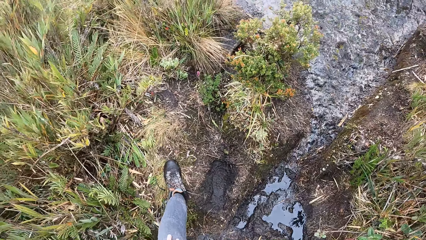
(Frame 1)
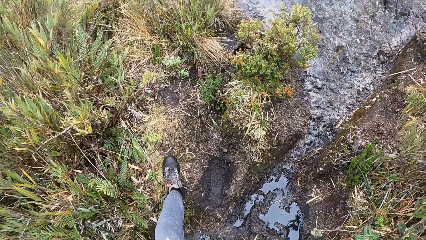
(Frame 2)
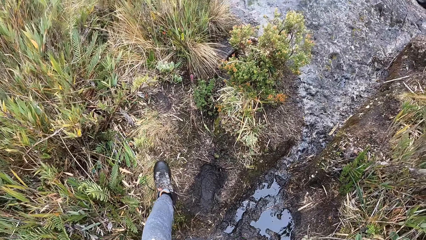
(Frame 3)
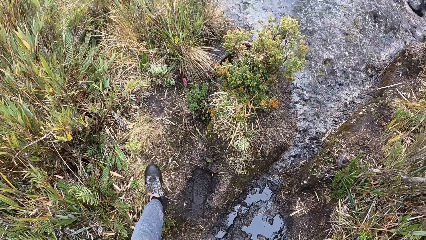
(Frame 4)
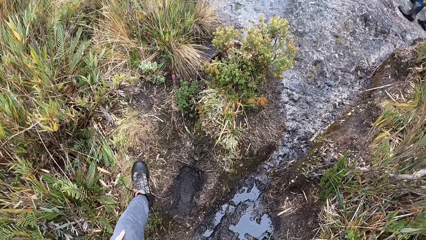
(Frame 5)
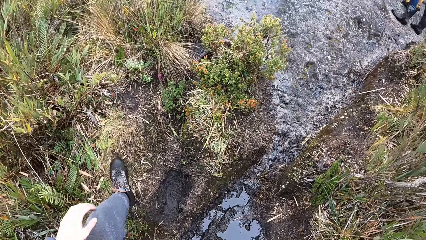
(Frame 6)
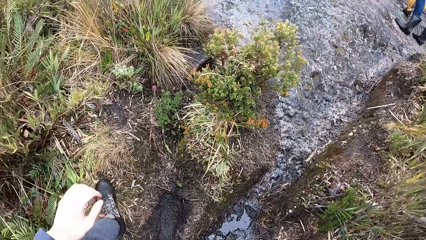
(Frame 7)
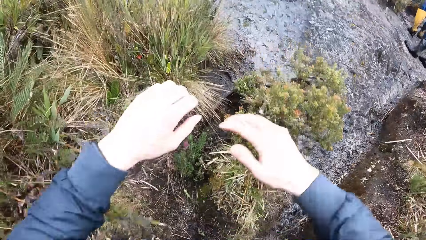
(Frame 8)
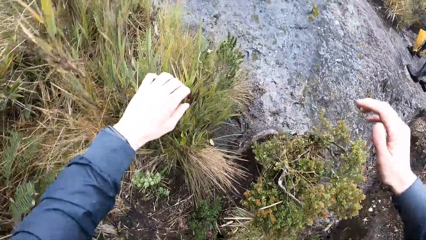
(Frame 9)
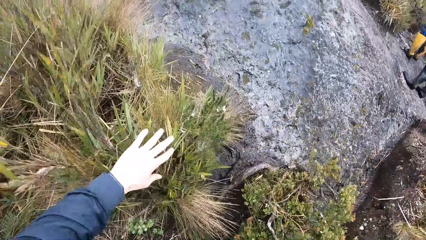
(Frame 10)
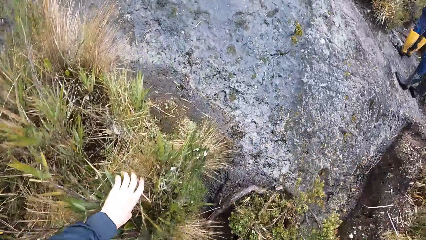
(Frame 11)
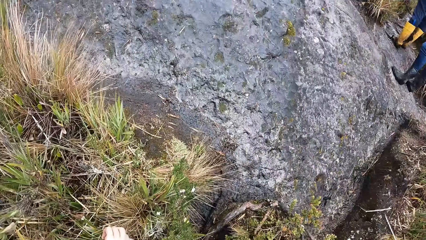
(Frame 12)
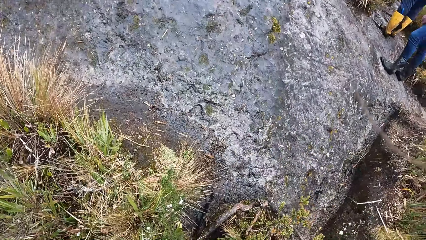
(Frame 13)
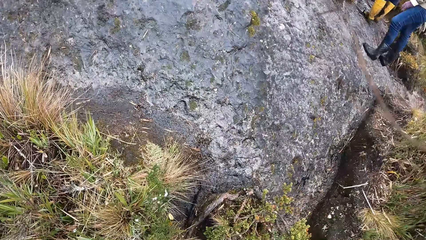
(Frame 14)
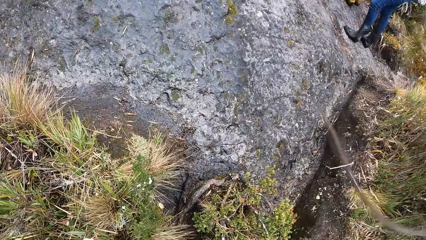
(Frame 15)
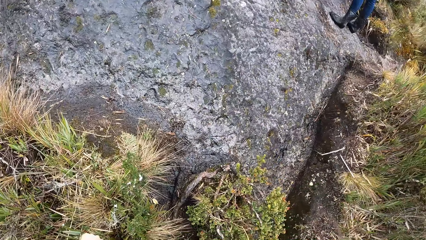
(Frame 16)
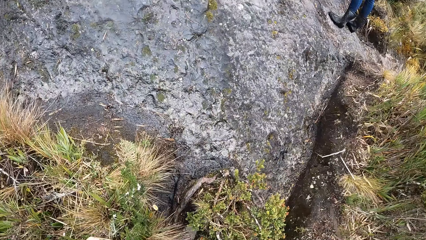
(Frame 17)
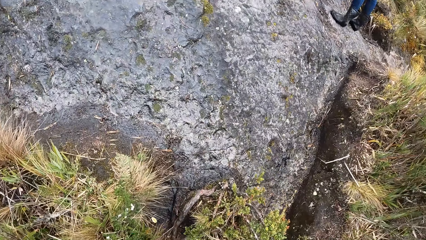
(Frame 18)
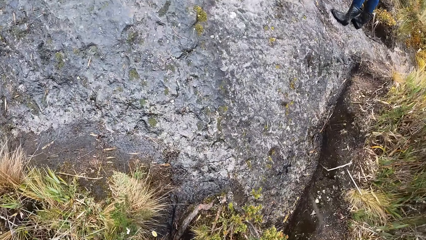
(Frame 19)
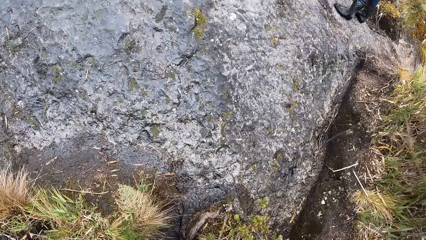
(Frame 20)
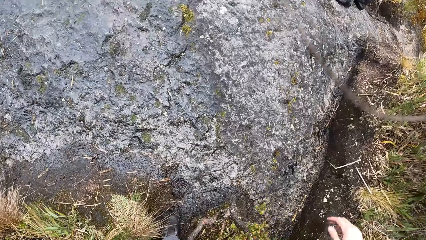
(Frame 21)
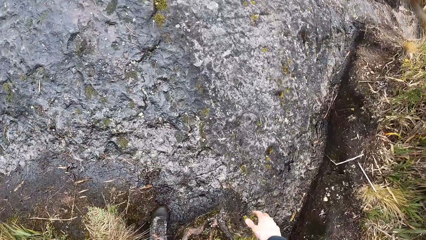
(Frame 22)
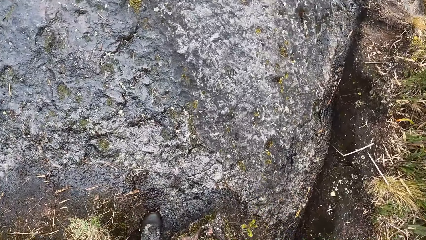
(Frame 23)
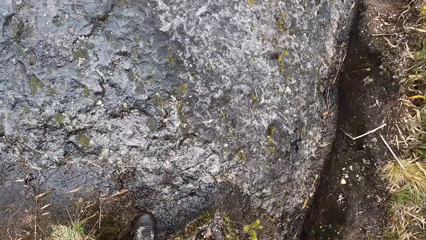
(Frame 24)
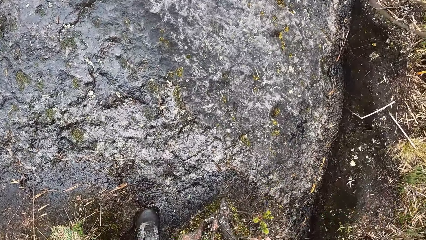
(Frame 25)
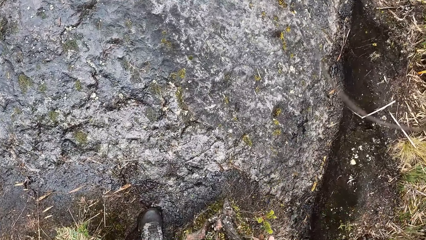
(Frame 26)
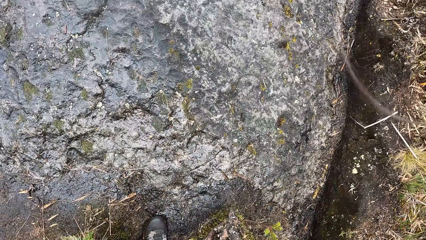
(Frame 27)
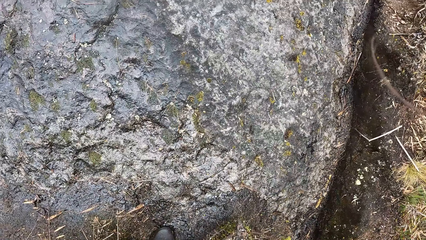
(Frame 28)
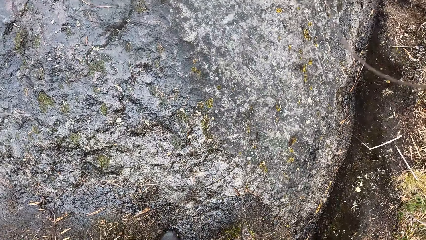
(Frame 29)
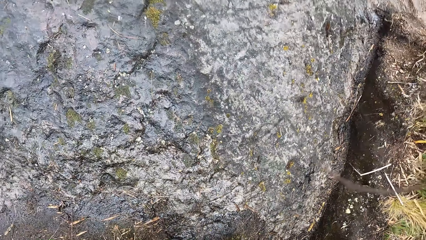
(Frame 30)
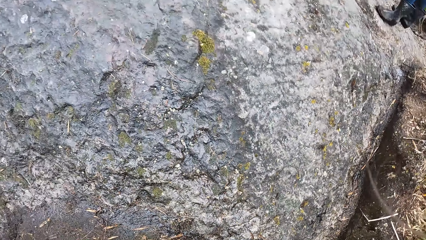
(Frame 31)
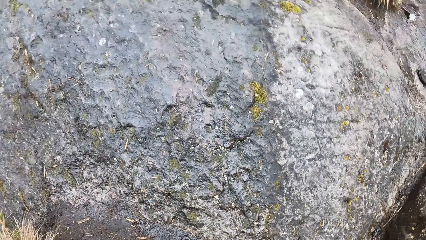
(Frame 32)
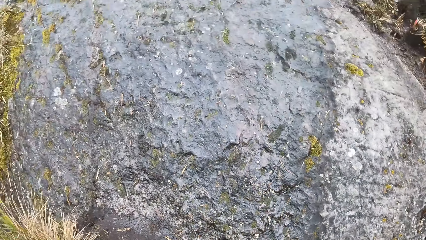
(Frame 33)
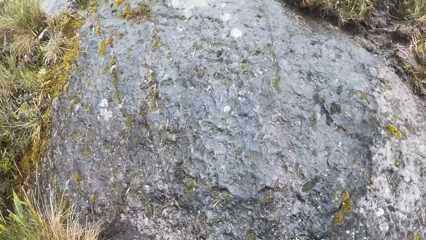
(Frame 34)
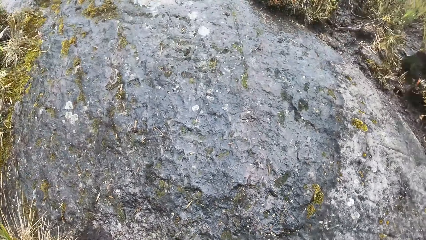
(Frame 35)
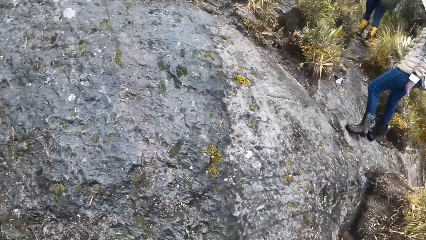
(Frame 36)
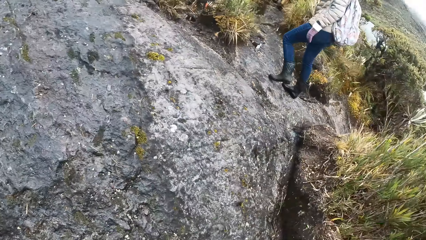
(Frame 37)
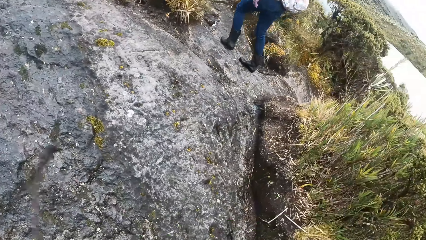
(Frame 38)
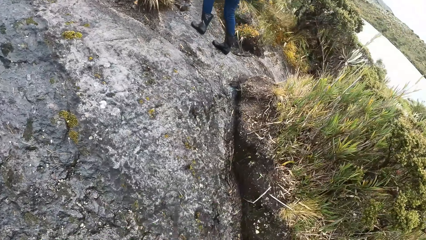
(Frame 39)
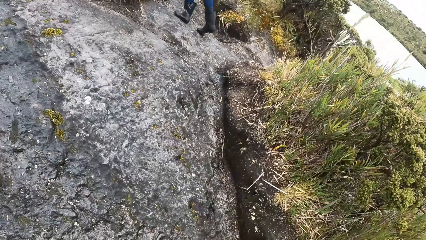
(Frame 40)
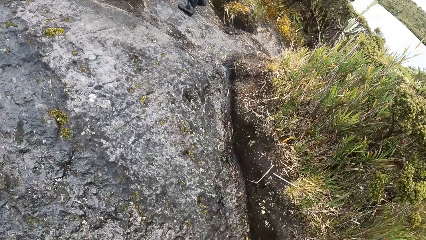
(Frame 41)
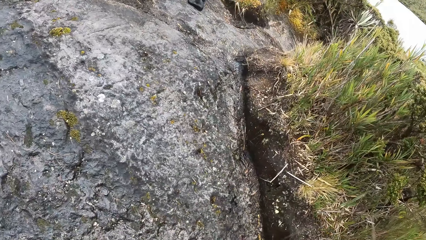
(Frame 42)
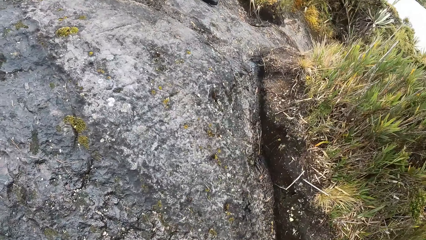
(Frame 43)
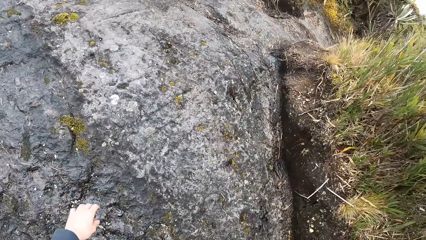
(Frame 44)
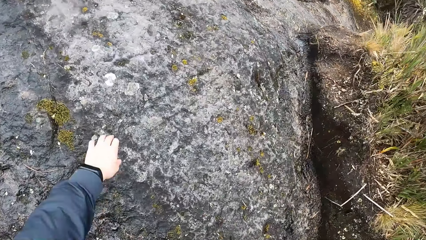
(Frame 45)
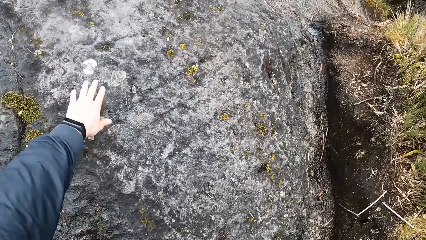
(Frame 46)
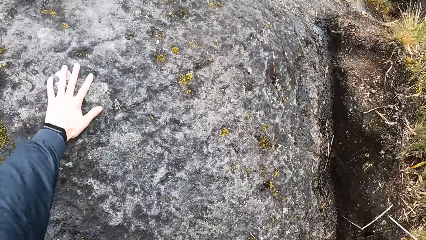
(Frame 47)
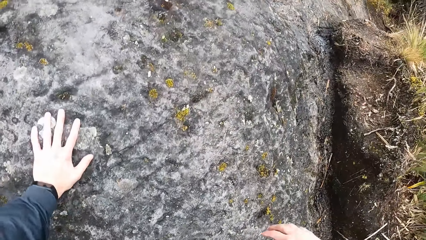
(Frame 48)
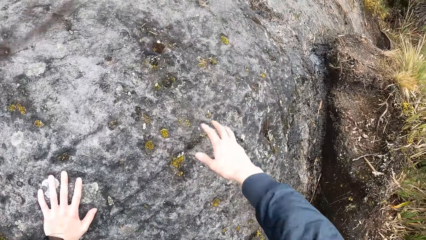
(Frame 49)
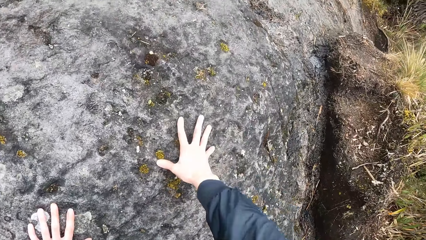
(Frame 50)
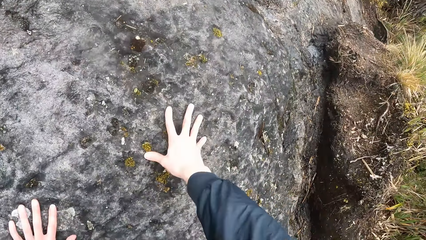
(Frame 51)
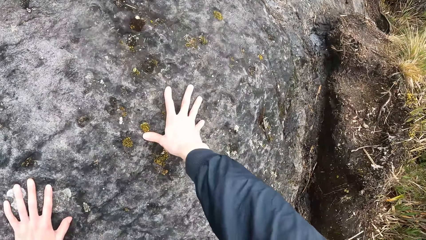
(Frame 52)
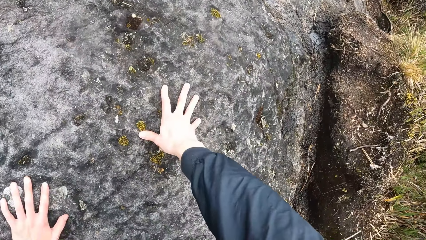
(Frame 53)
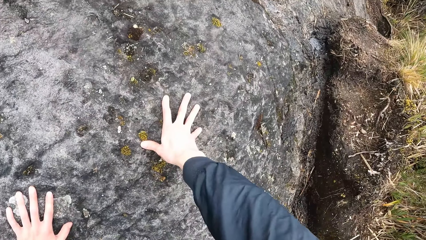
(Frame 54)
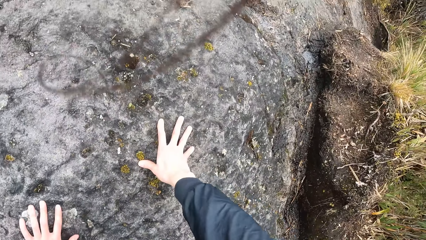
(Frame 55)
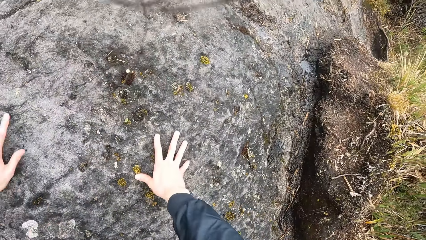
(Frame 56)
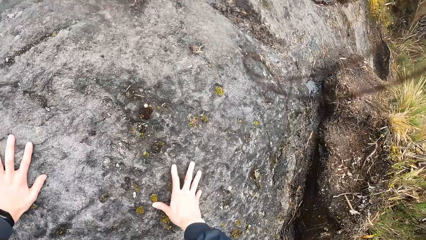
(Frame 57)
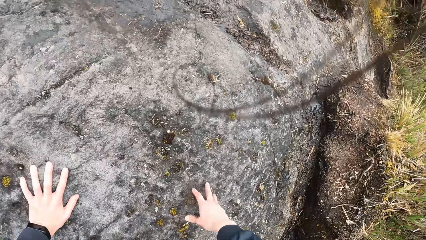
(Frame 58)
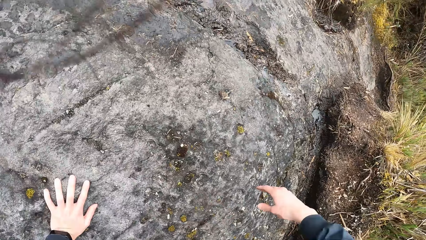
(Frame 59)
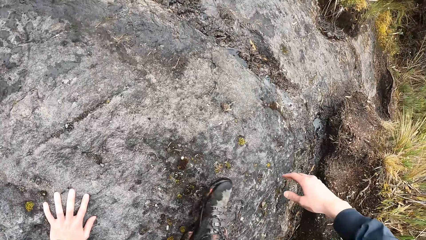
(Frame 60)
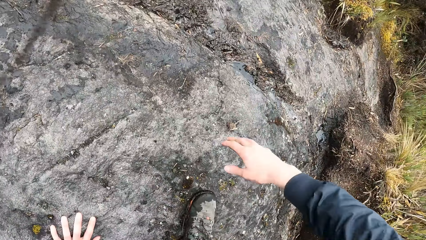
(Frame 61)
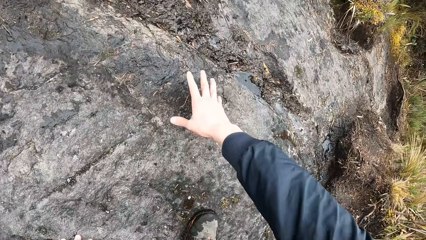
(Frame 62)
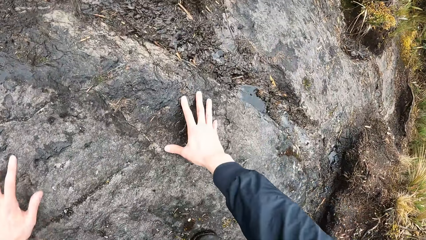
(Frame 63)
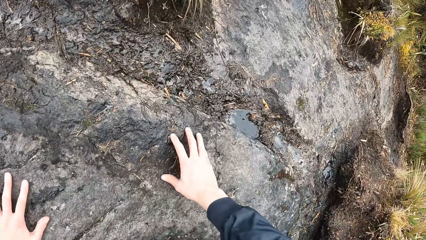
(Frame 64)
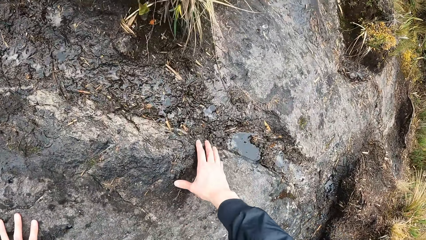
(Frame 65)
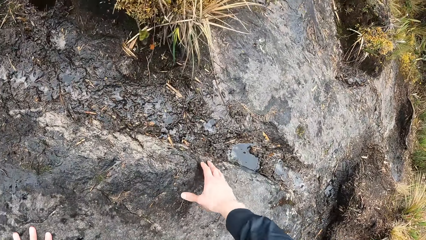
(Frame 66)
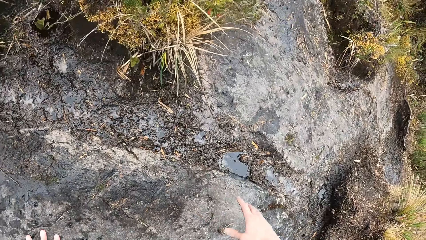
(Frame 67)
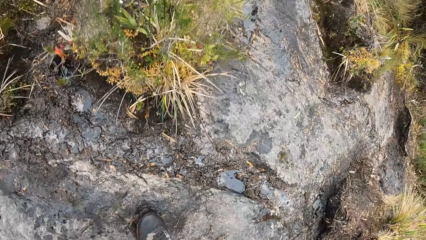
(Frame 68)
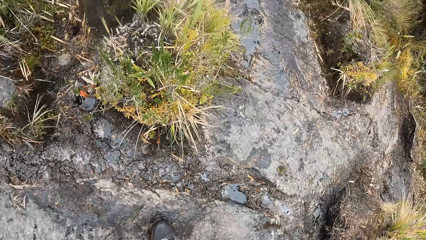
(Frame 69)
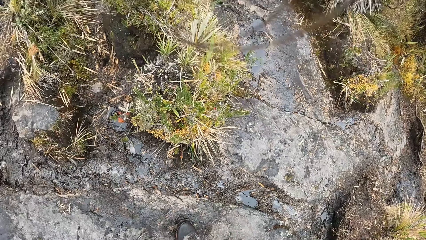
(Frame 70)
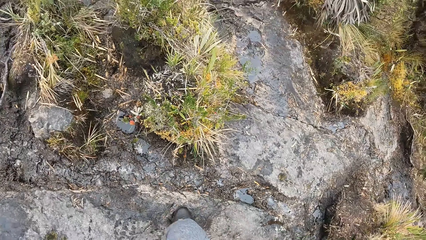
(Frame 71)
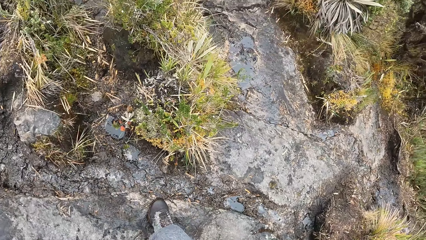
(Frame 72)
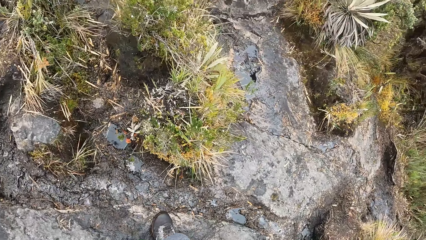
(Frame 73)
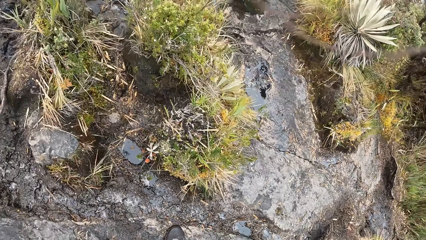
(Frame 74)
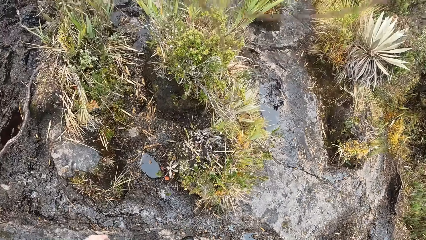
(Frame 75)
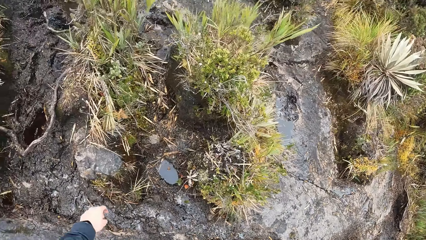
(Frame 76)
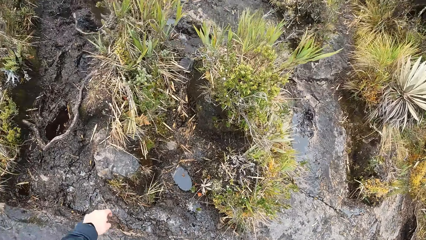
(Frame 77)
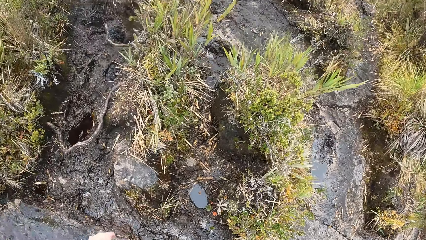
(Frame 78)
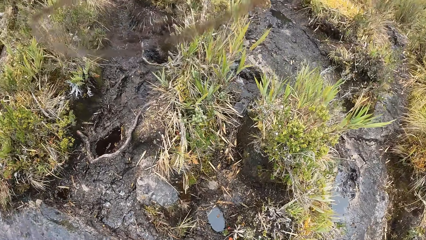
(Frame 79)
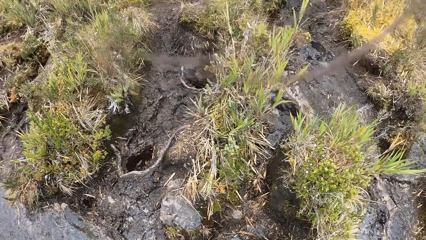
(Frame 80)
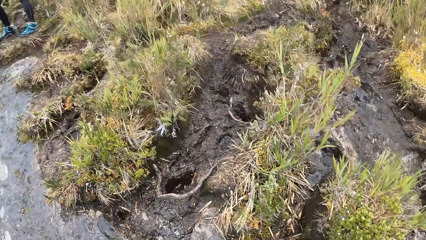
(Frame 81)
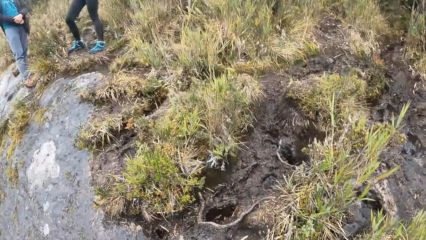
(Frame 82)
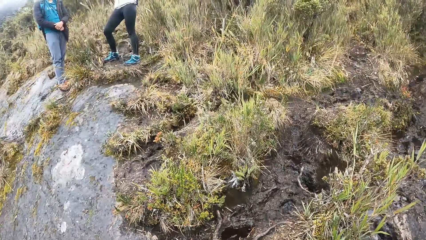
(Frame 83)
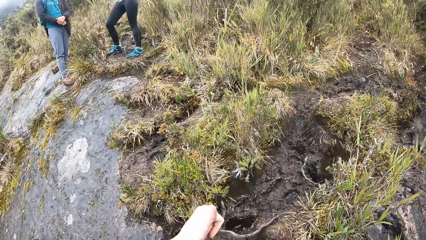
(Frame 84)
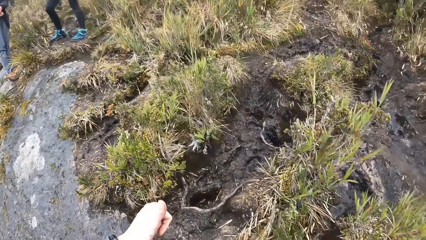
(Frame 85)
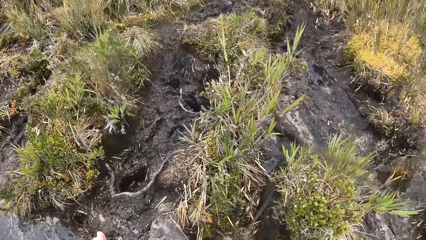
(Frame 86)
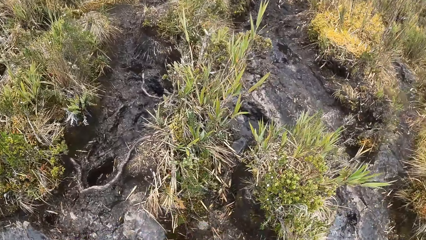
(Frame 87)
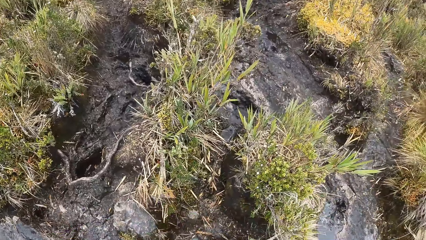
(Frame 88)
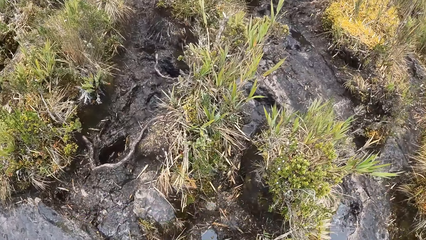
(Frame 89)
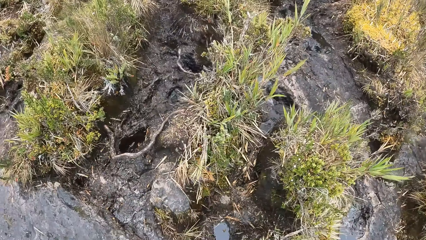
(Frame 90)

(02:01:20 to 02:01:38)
The camera wearer walks through vegetation. They hold the ground. They climb over a rock. They walk through the vegetation.
